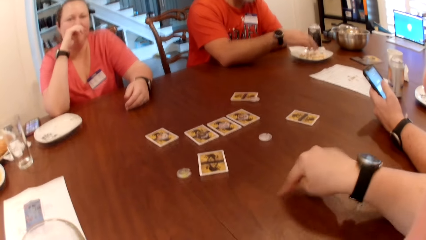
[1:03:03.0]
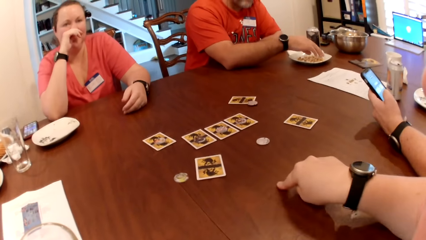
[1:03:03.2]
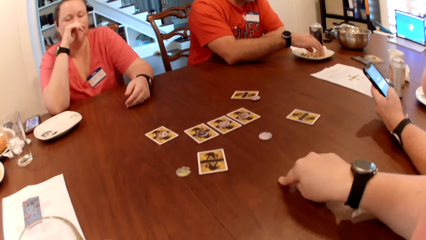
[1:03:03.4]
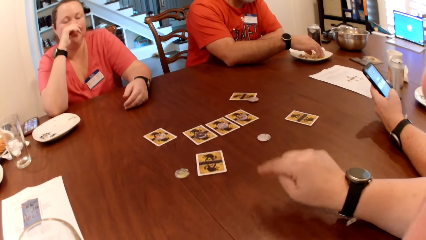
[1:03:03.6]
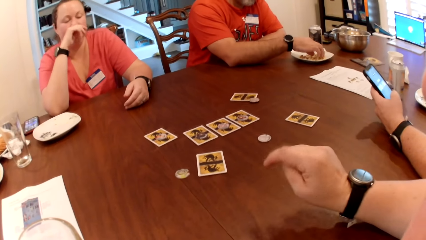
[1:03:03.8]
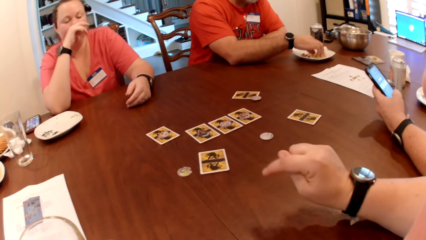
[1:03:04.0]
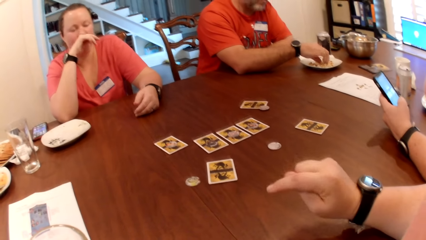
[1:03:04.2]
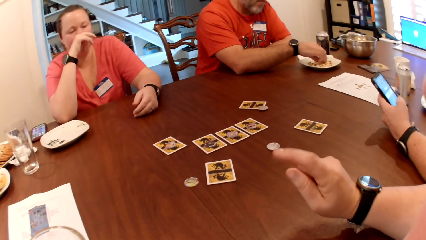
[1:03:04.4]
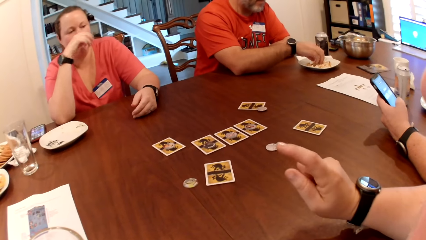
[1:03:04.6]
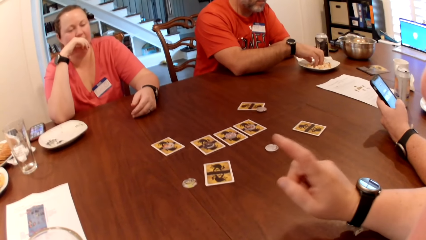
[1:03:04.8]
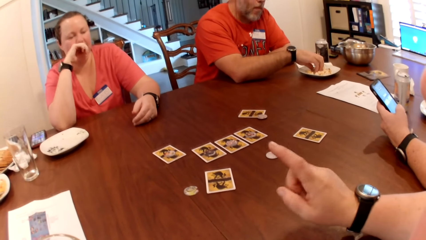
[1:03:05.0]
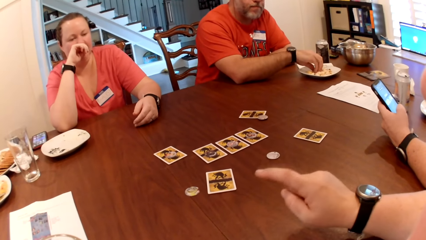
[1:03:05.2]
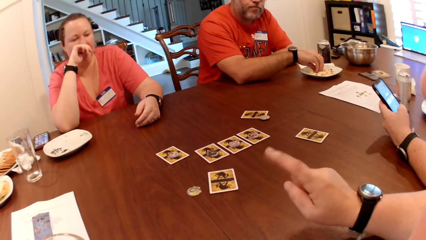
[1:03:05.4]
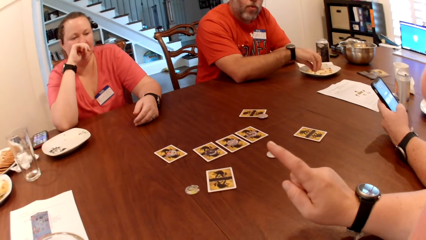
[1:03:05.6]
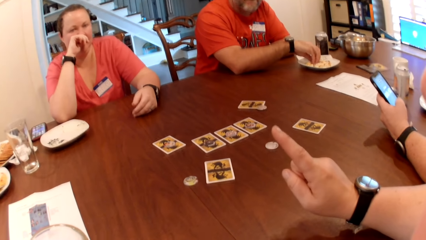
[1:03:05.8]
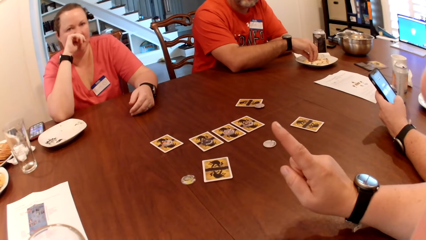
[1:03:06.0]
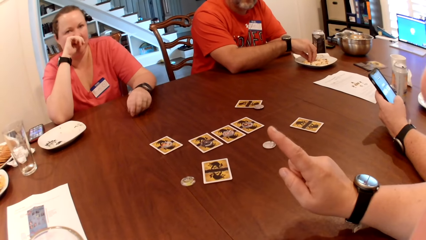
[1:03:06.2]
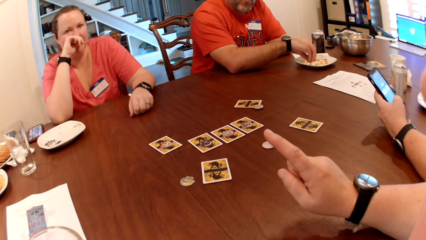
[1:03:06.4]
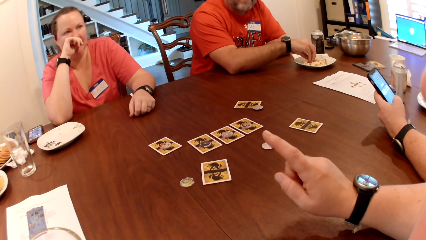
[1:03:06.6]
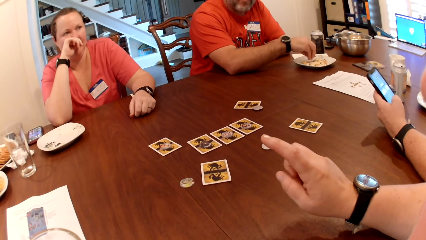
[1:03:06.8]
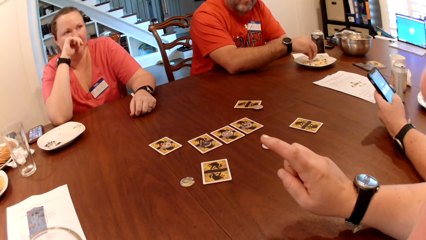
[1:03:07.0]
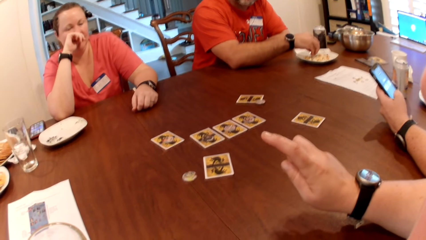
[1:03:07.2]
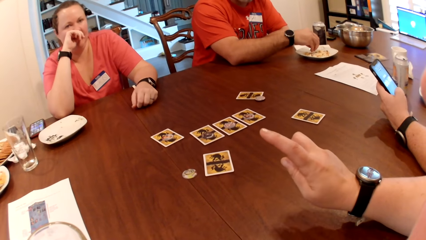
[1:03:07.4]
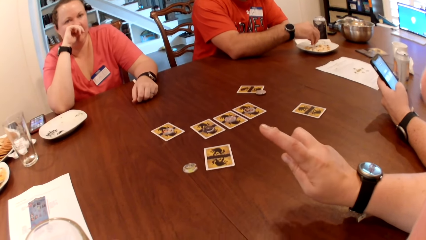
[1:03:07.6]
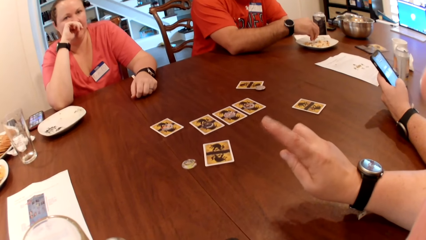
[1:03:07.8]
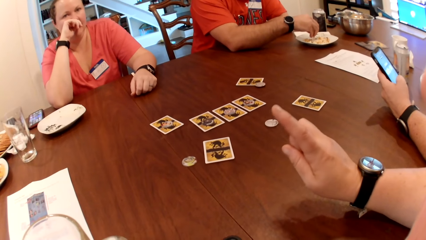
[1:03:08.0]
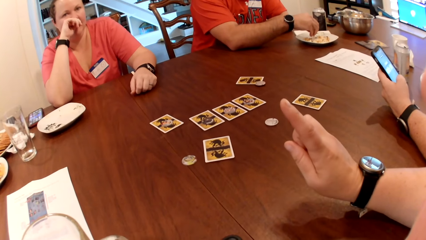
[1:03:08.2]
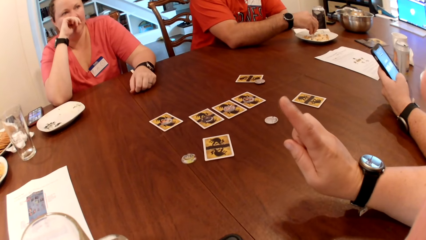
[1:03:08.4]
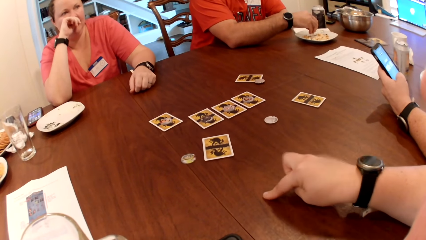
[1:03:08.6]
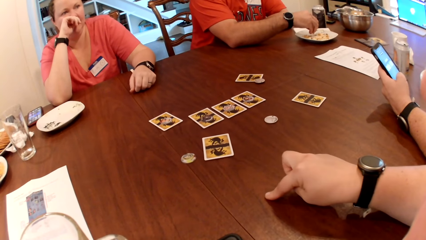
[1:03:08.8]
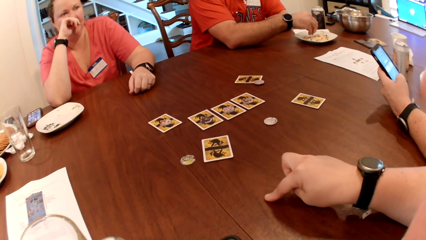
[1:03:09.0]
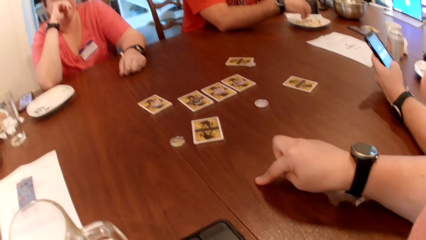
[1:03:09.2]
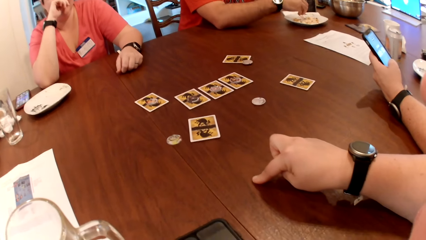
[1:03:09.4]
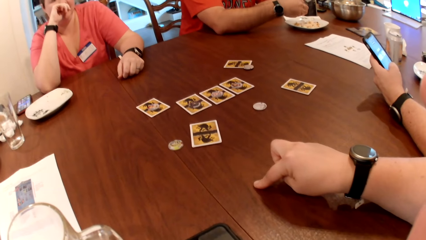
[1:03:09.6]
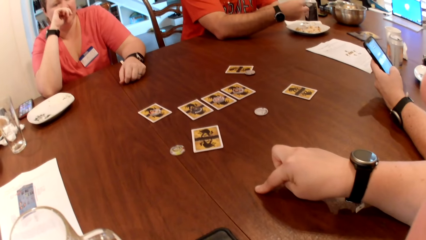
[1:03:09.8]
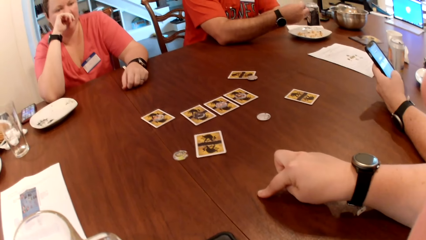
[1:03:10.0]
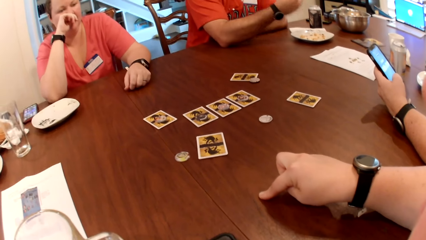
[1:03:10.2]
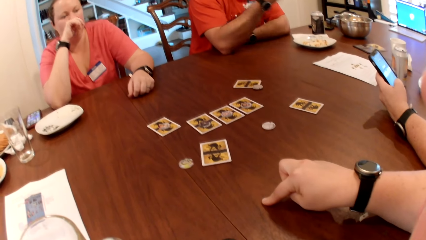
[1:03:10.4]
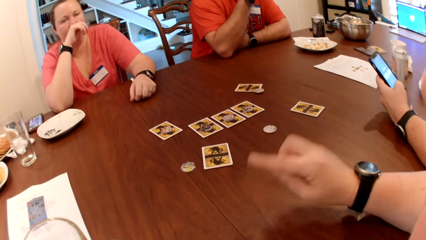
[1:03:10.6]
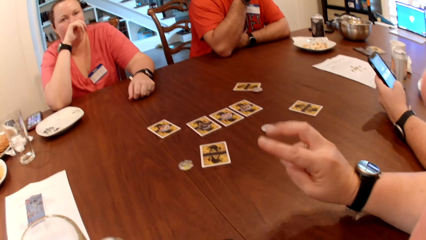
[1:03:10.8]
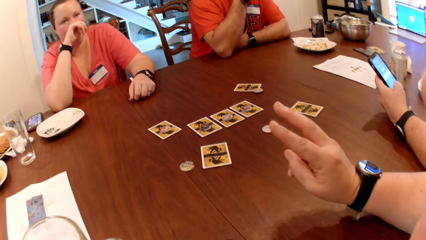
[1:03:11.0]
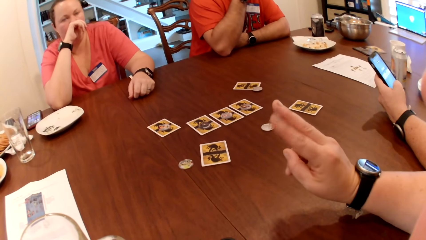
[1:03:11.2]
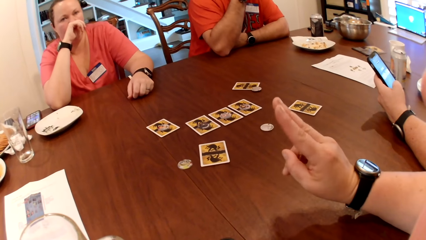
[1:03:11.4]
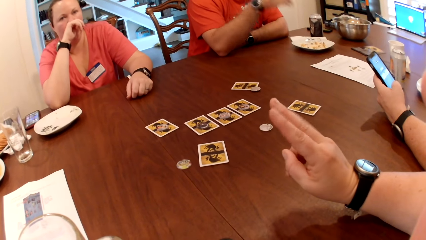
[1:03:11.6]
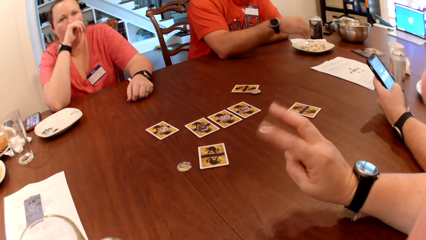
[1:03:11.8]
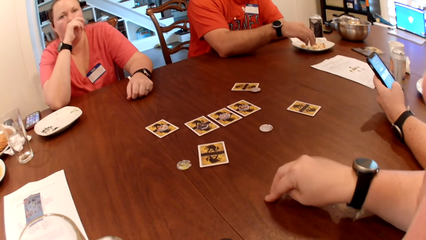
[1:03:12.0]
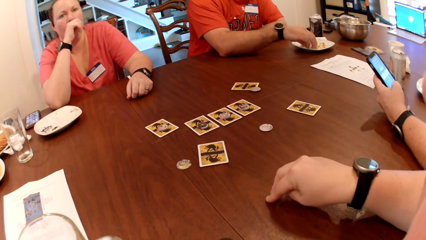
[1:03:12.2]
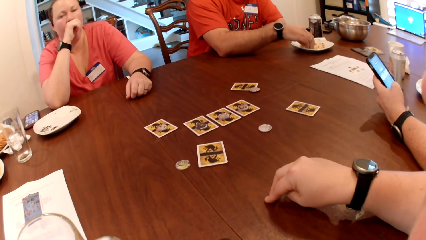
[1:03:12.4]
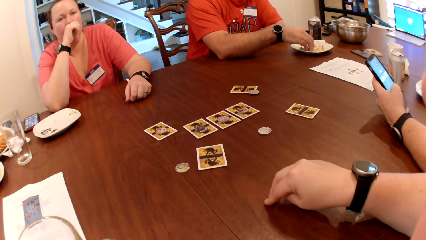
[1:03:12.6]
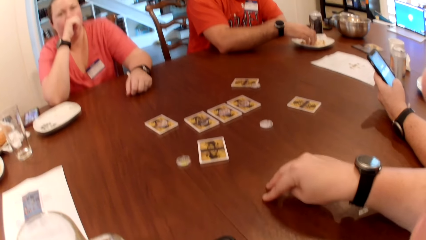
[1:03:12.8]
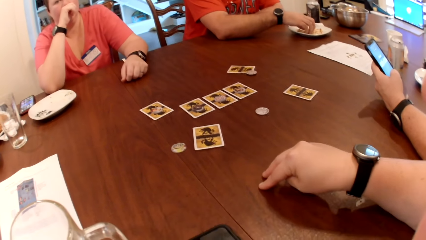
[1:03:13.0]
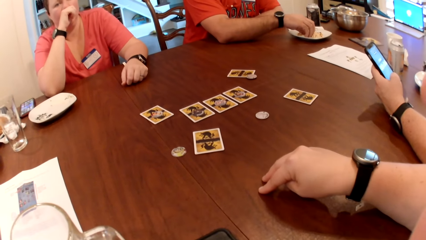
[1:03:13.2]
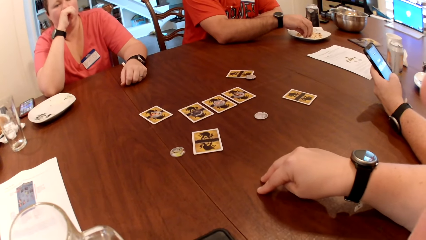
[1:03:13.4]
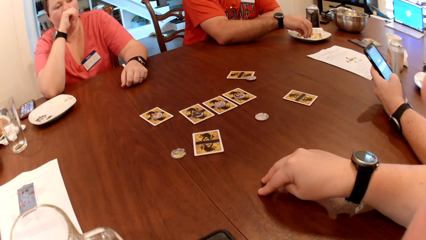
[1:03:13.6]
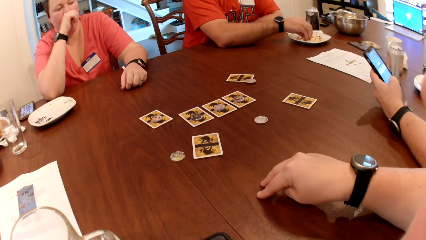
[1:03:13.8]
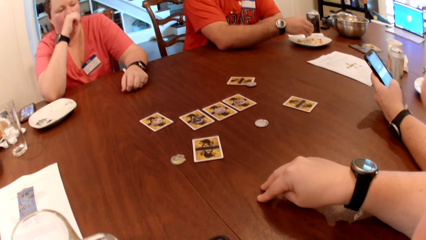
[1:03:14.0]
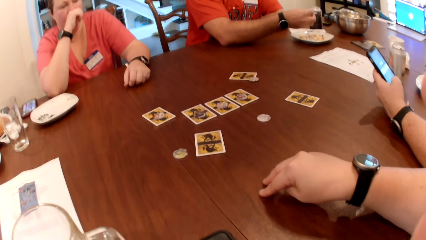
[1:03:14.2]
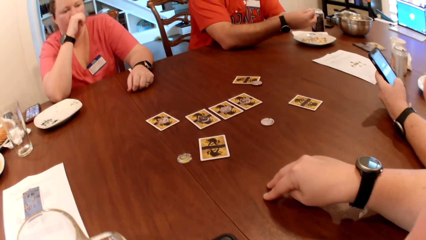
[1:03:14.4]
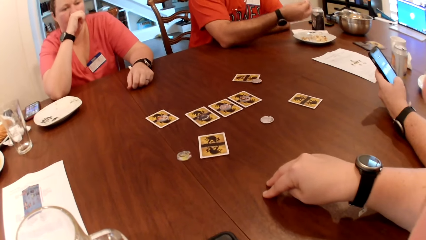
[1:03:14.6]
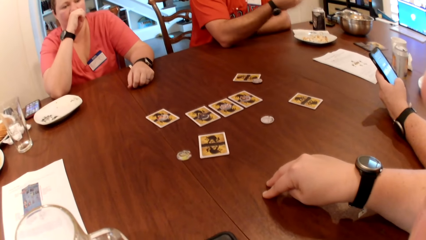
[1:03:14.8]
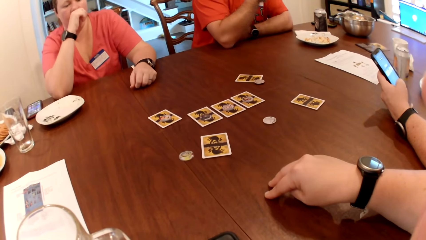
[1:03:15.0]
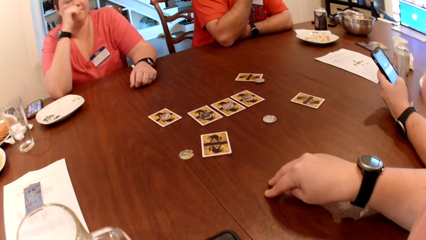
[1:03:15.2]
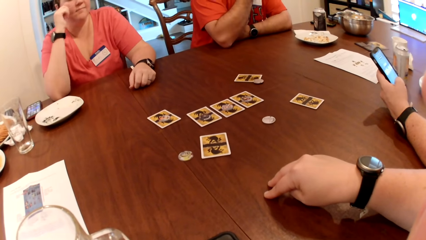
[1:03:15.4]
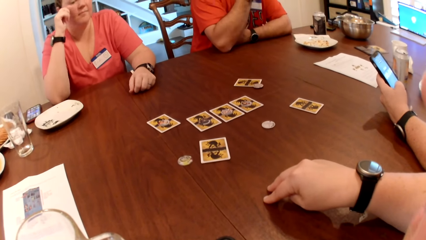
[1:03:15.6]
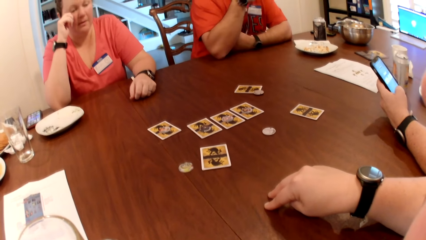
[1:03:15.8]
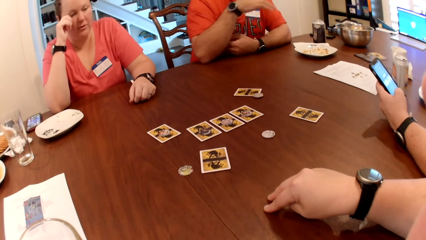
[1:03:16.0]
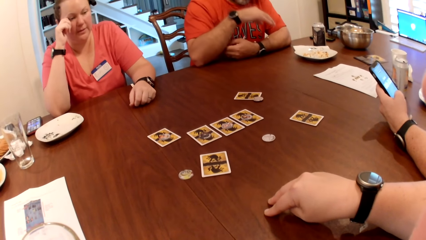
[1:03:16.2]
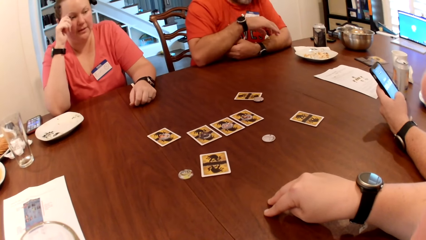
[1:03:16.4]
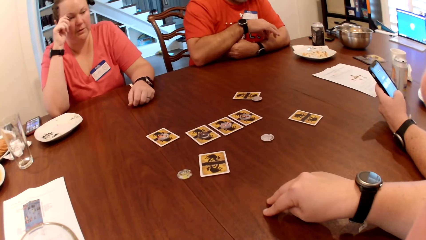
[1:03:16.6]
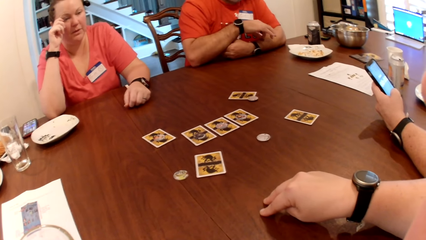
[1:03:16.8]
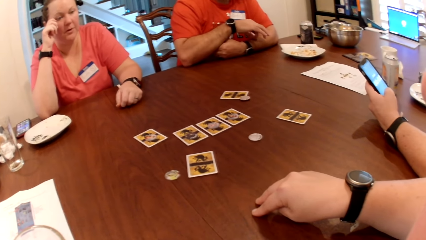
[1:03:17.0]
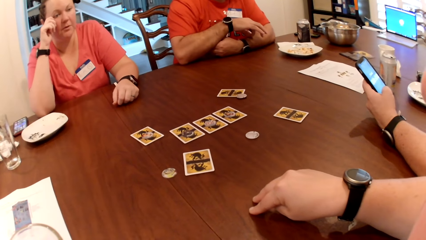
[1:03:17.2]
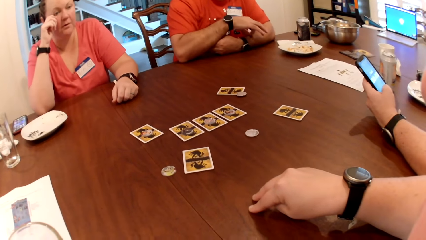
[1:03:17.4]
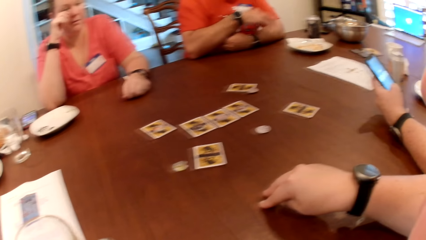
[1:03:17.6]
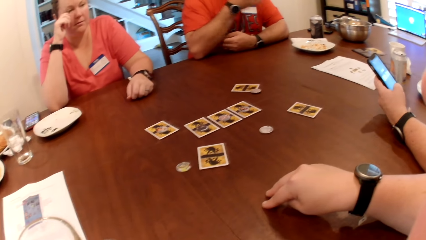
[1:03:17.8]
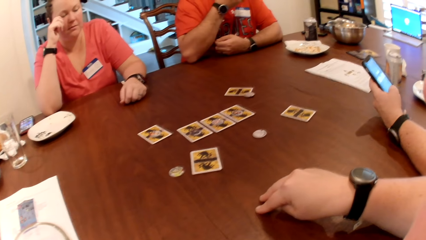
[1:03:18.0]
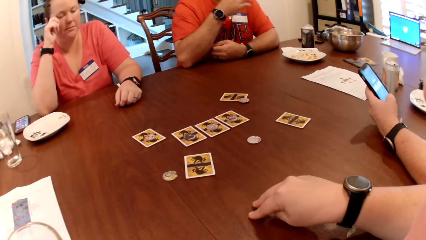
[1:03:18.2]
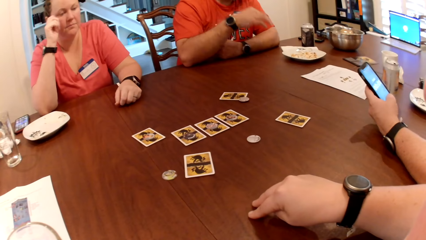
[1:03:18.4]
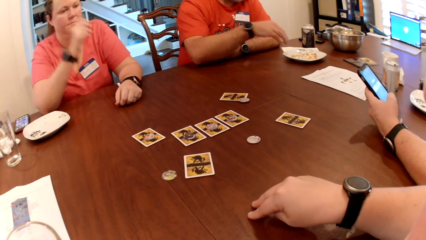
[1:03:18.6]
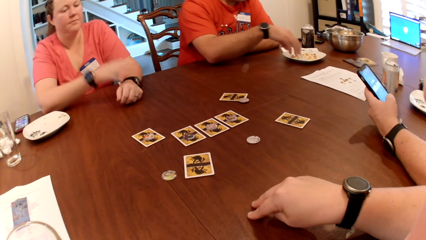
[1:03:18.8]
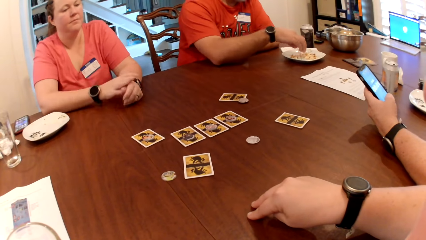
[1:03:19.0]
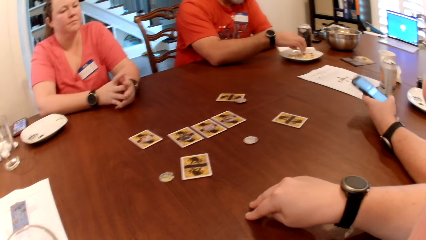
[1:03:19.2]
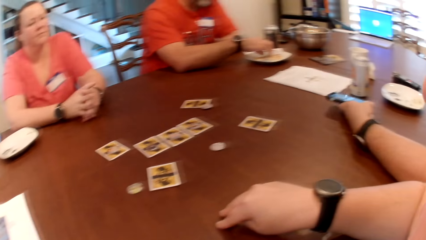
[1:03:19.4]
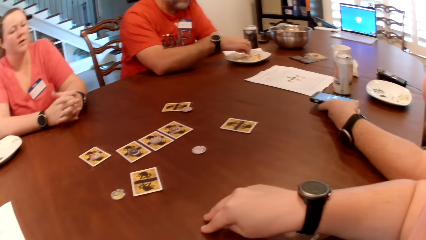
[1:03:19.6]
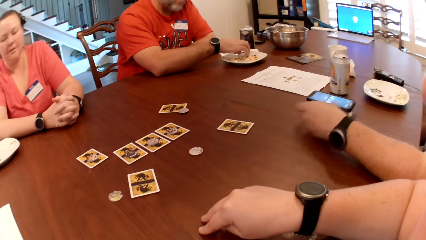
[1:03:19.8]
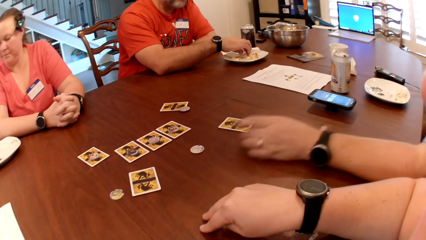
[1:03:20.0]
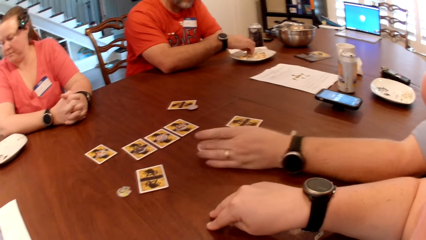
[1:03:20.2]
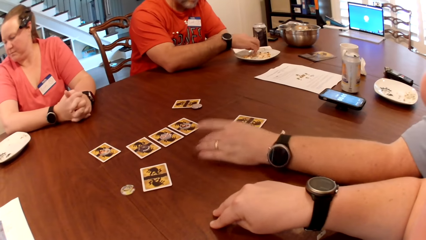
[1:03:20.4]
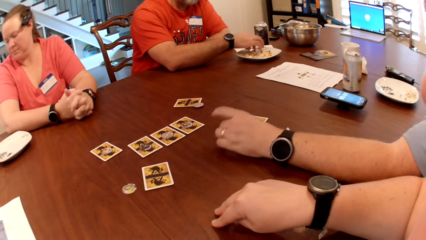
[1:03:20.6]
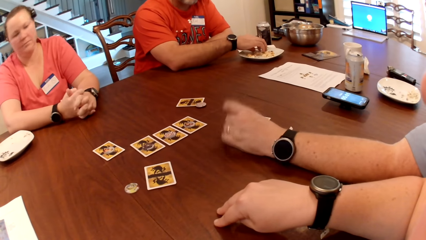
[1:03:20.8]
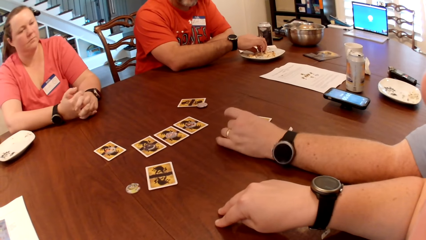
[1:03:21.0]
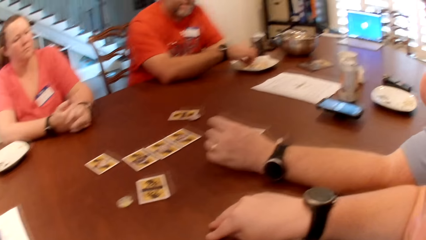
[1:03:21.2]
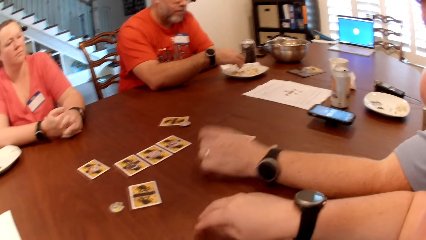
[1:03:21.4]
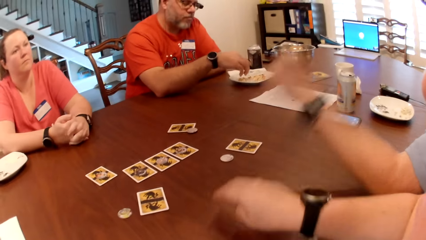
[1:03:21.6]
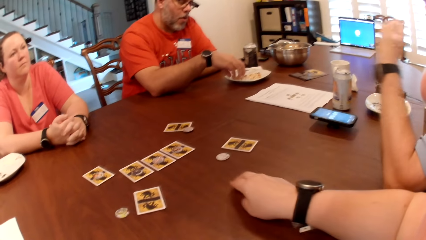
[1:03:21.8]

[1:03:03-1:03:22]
The camera wearer moves the hand on the table. A man picks cookies from the plate with his right hand. The man takes the popcorn. The man picks cookies from the plate with his right hand. The man eats the popcorn. He eats the popcorn again. The man eats popcorn on his left hand with his right hand. A person removes something on the arm. The person picks something on a plate. Another man places a phone on the table with his right hand. The camera wearer holds a wolf token. The other man touches a coin on the table with his left hand. The other man holds a wolf token.
